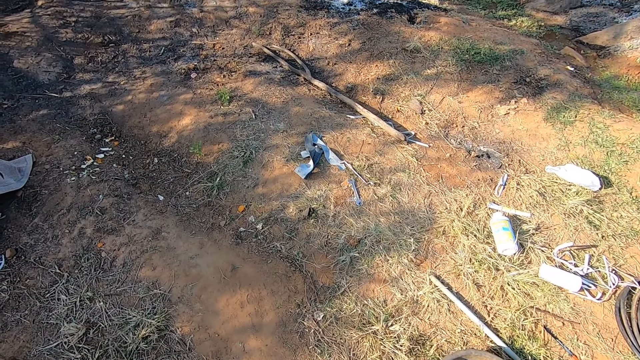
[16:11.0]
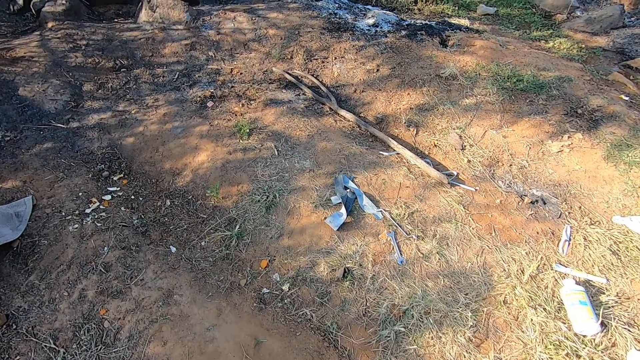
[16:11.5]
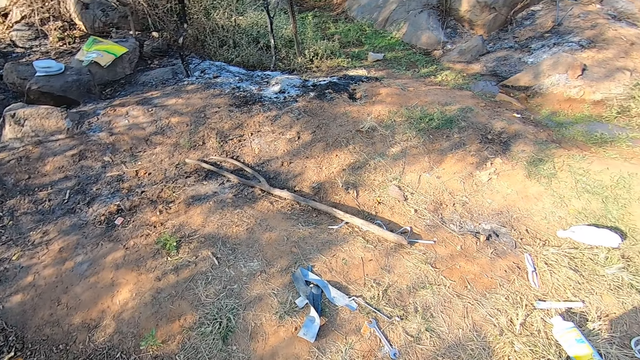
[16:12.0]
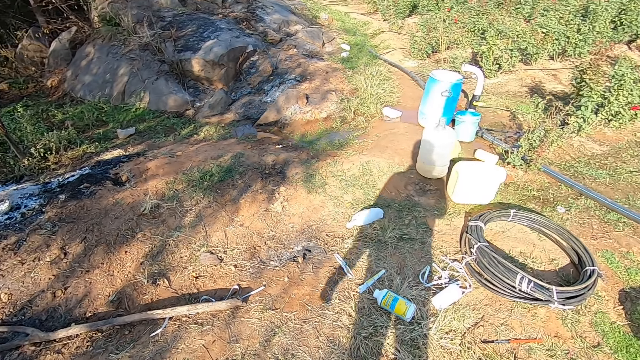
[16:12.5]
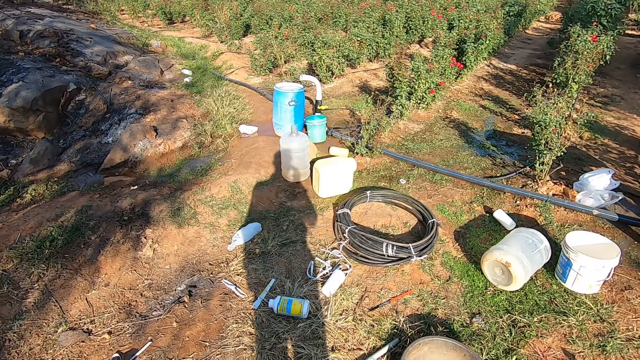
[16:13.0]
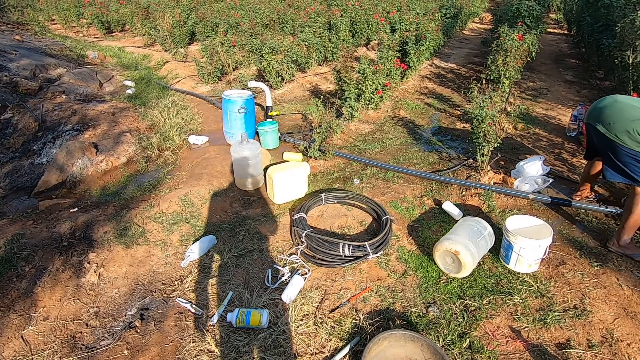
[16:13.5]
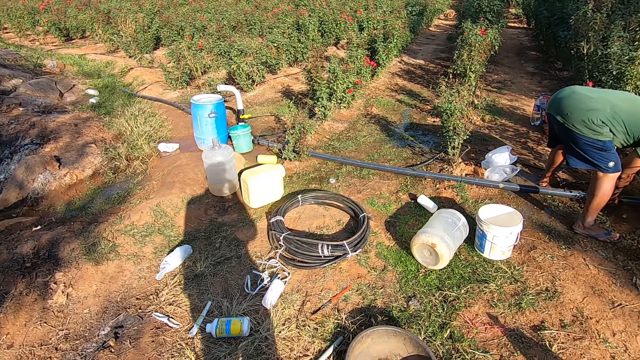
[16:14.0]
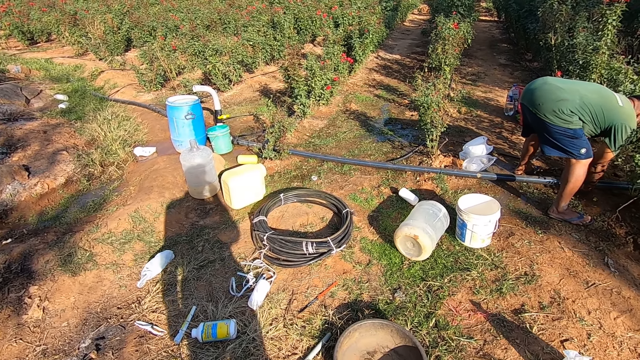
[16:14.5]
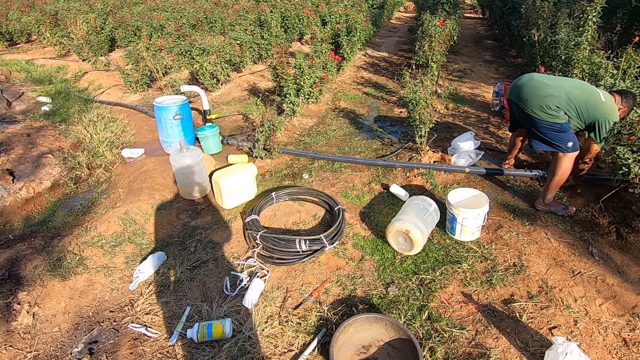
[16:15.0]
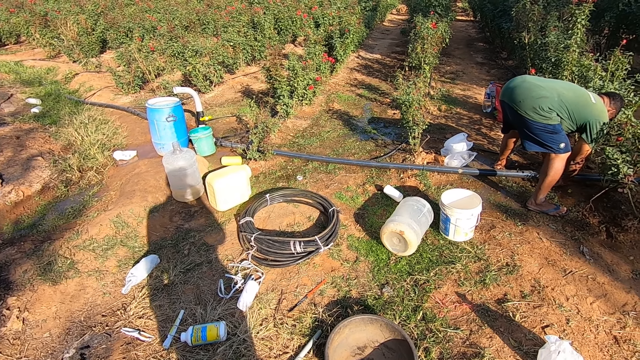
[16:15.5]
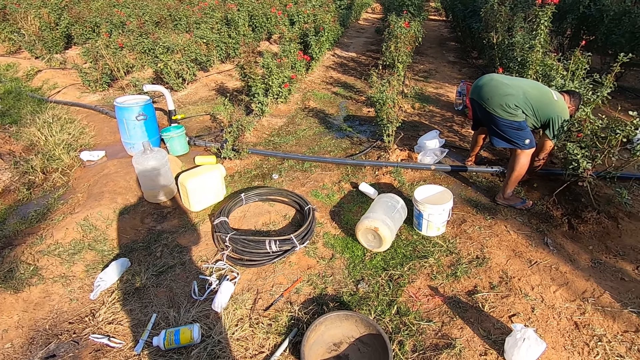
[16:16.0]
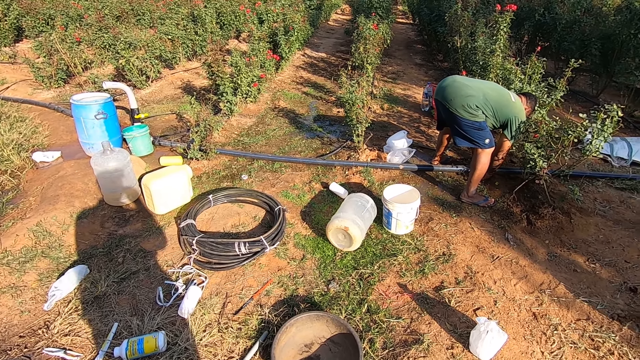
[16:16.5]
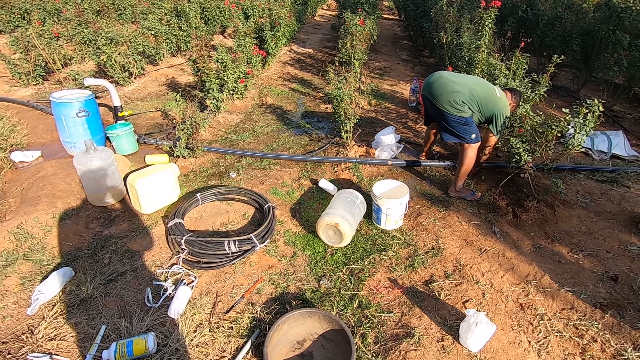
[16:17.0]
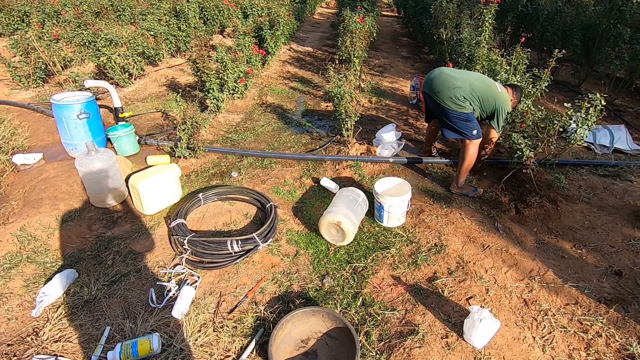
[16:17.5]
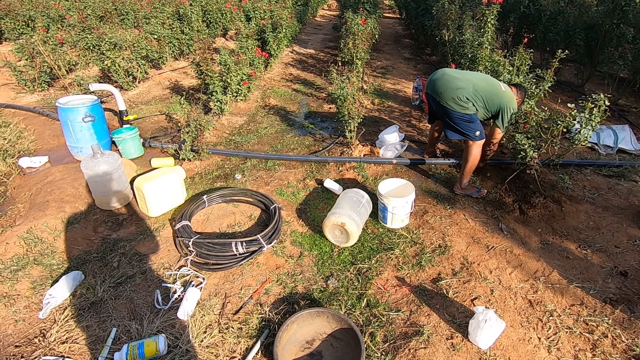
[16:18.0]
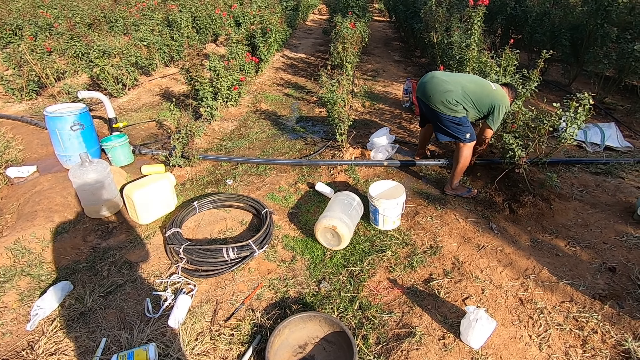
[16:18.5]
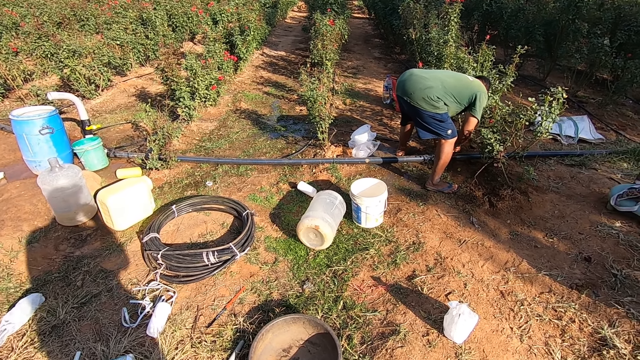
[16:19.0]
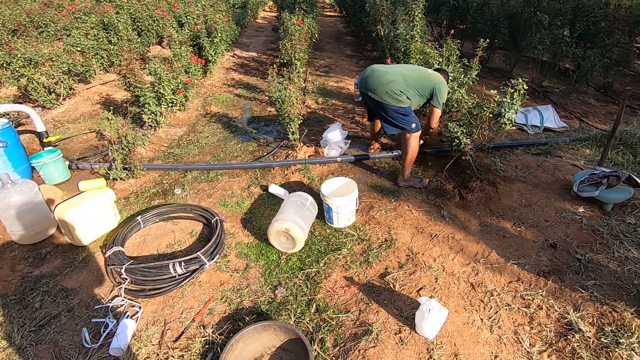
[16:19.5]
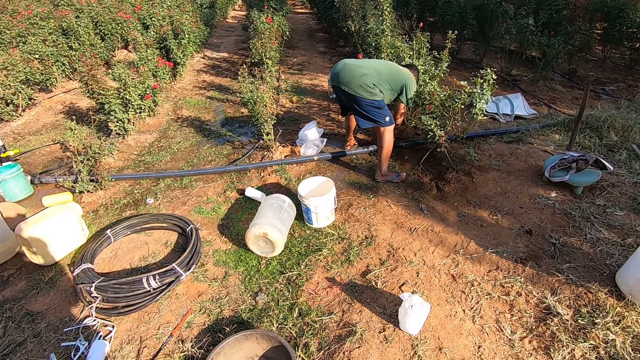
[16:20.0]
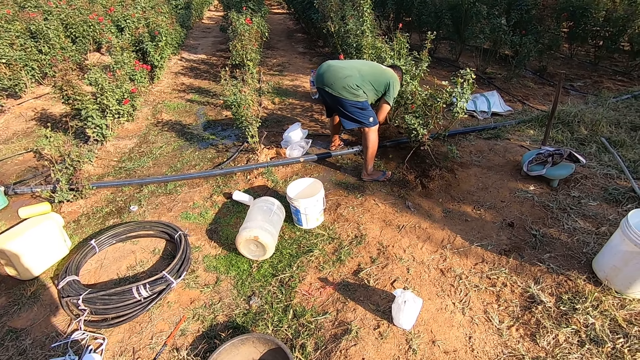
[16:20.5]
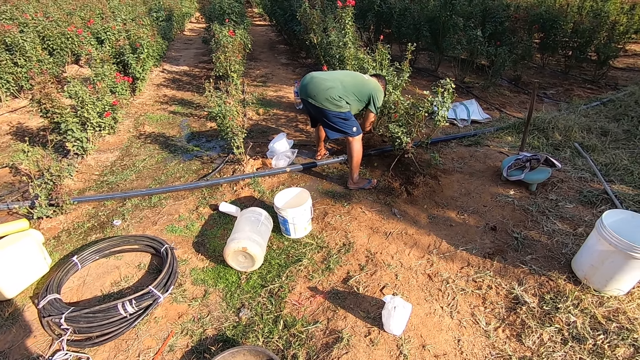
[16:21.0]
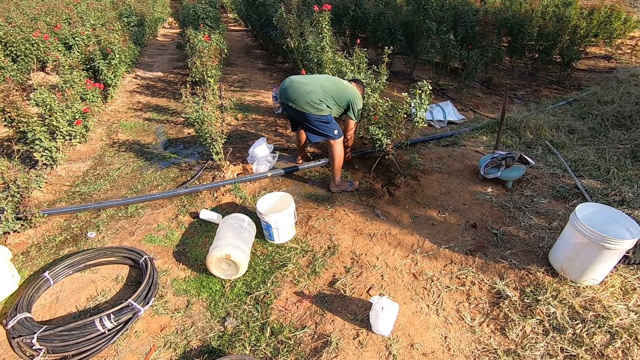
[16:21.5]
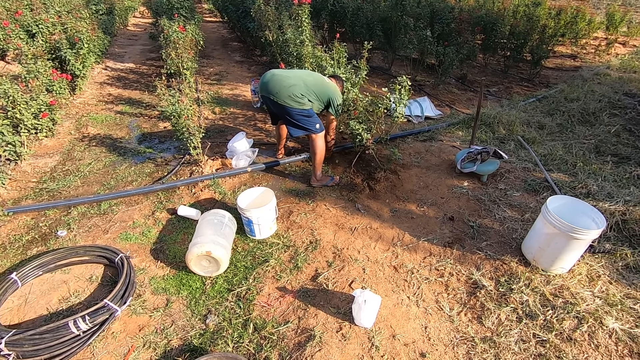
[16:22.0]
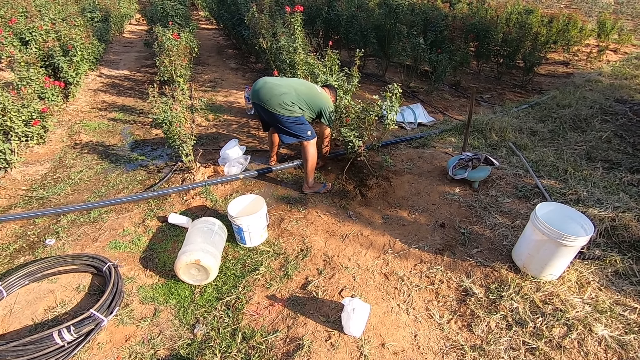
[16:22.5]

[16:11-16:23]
The man ties a plastic bag on a pipe on the ground with both hands. The man fixes the hose pipe.

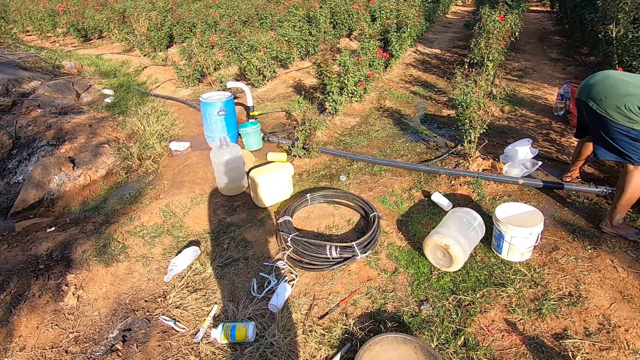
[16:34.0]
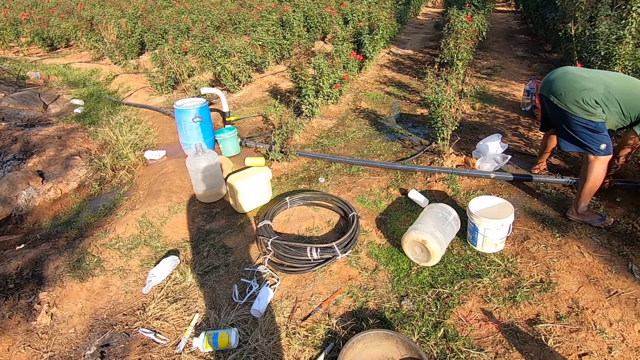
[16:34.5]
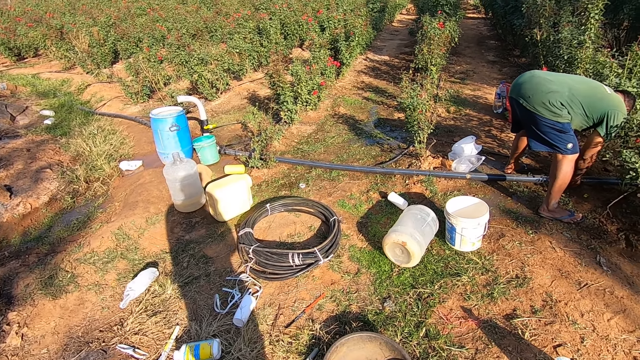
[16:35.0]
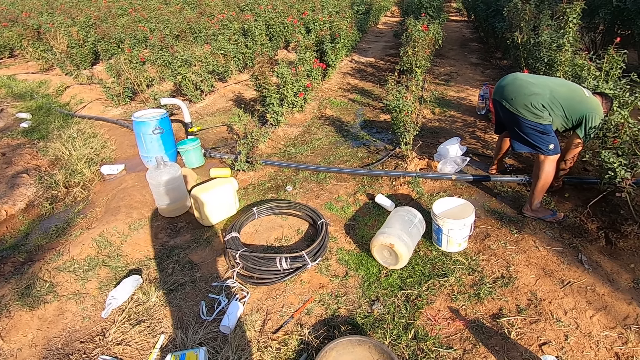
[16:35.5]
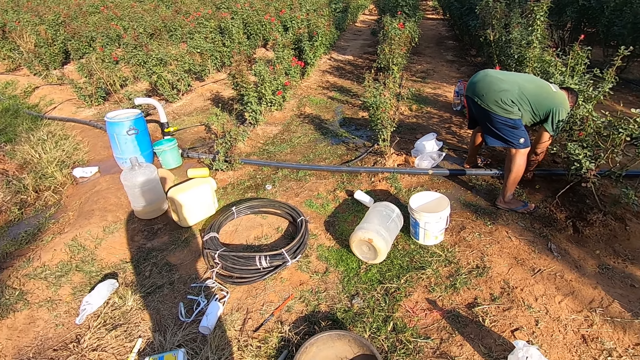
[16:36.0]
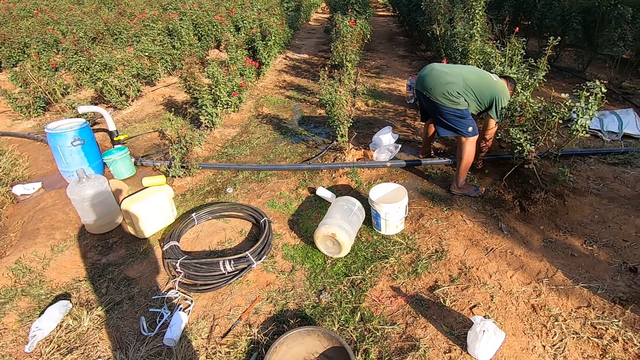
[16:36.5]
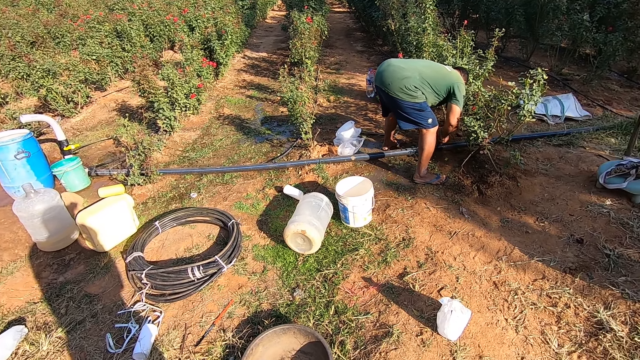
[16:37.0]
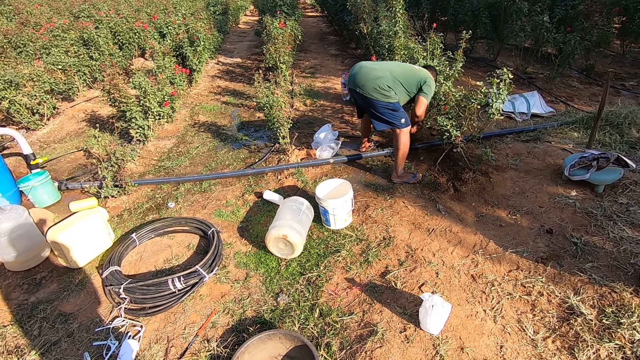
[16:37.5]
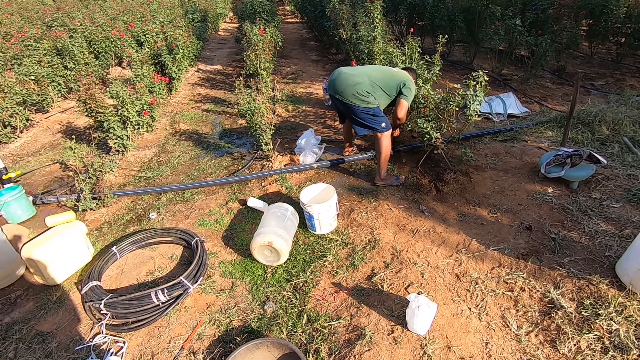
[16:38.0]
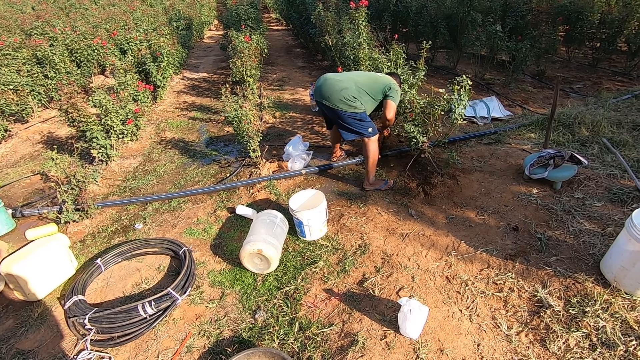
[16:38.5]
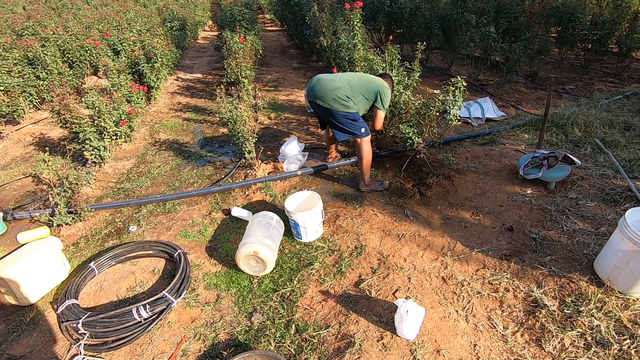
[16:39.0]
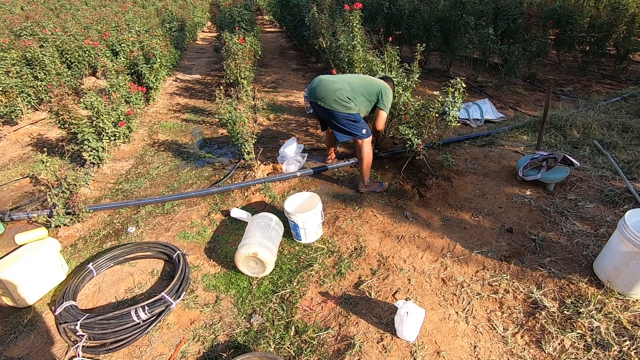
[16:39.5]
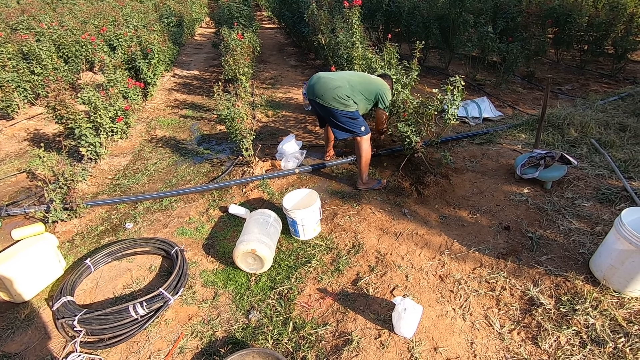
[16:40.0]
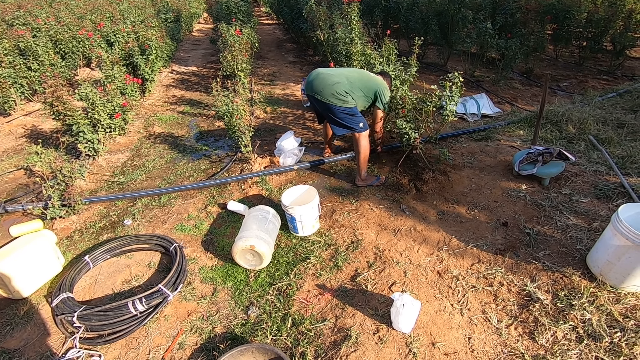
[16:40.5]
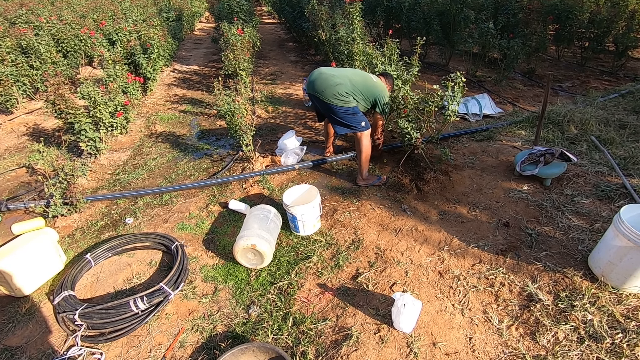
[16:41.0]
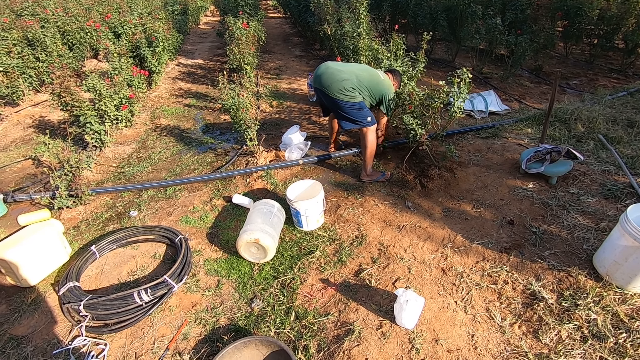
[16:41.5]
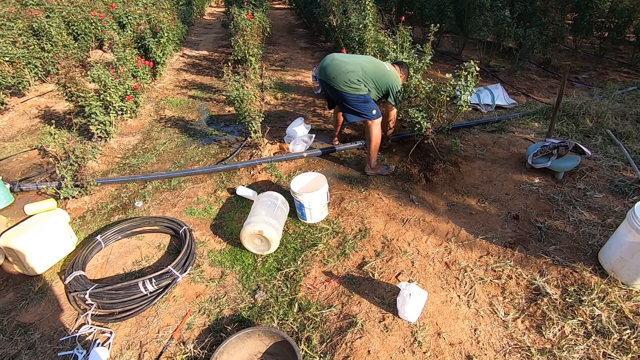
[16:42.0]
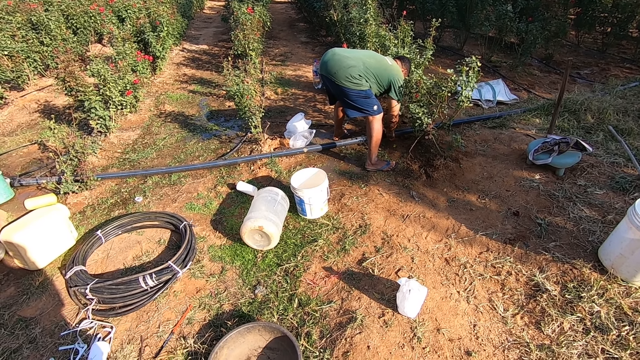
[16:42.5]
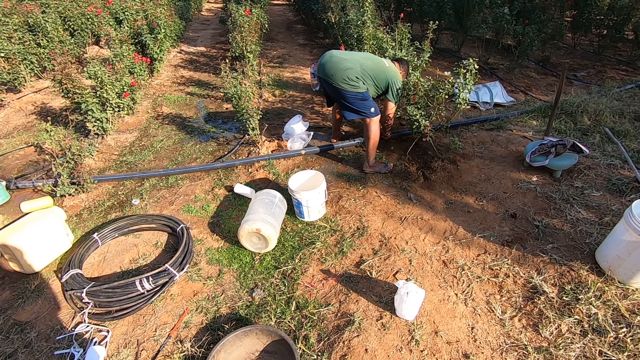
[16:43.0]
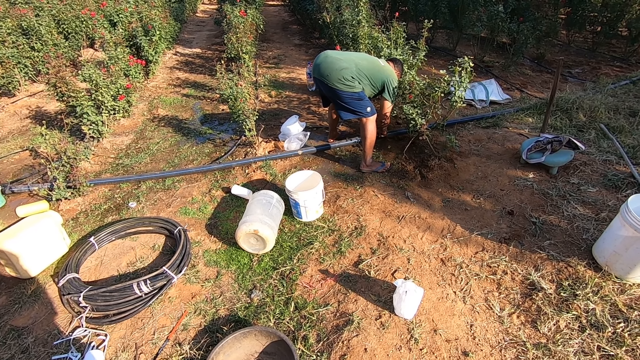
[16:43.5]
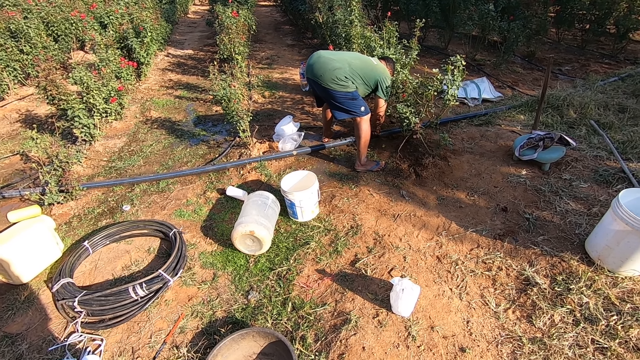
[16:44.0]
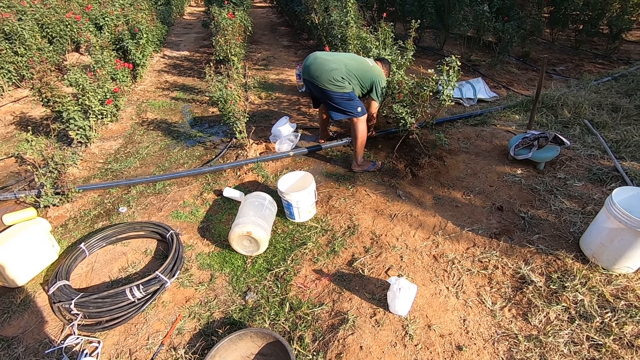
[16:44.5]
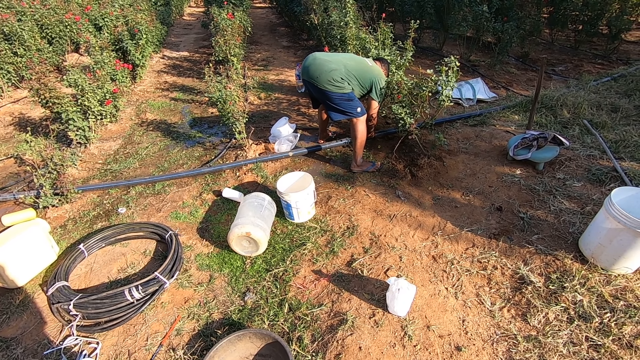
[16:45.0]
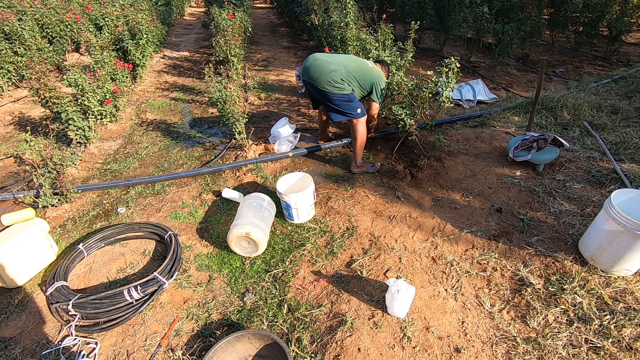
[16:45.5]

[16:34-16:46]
The man adjusts the plastic bag on the pipe on the ground with both hands.
